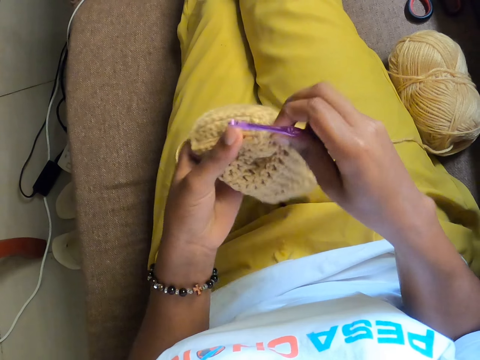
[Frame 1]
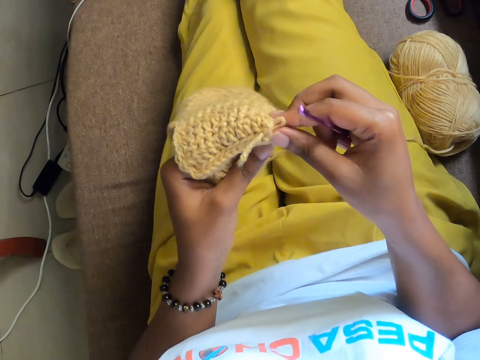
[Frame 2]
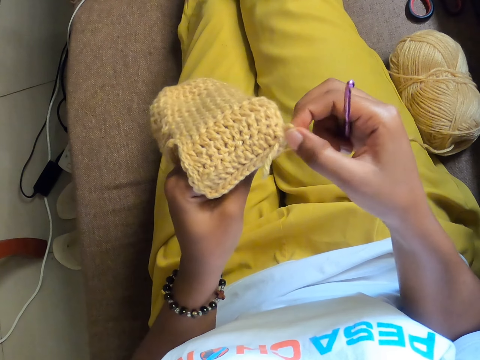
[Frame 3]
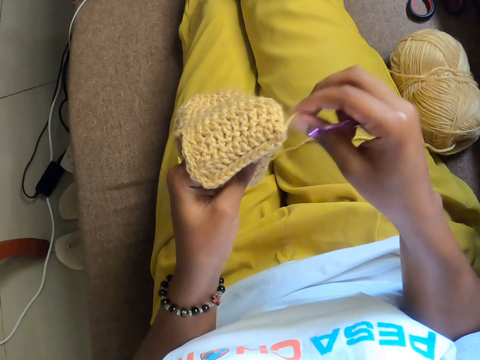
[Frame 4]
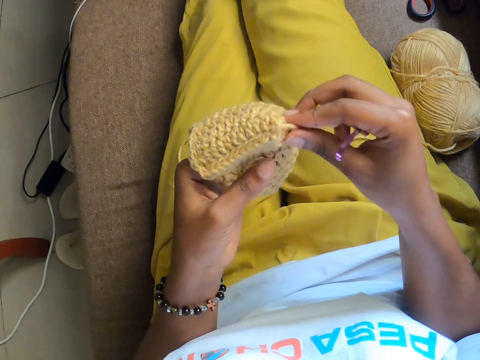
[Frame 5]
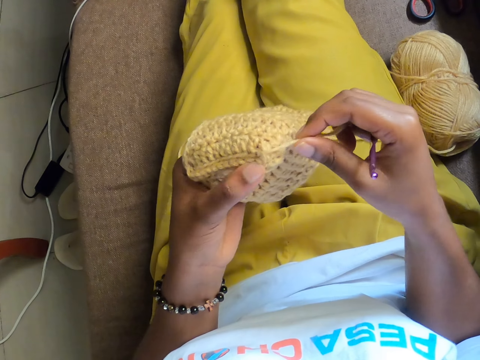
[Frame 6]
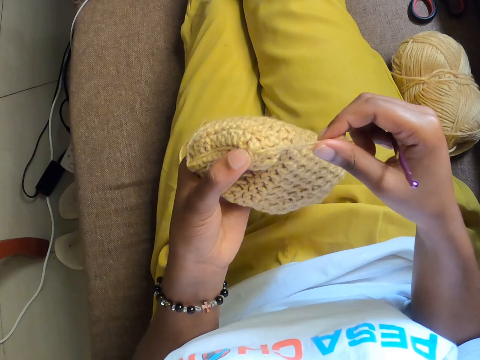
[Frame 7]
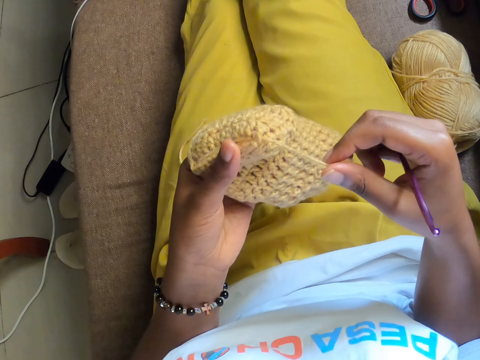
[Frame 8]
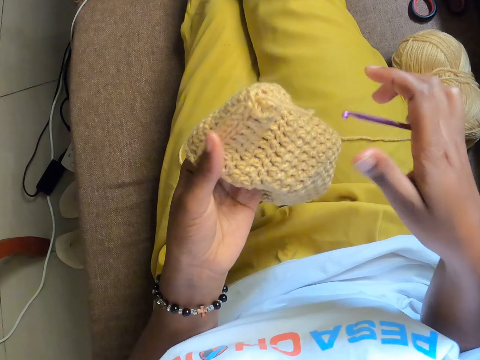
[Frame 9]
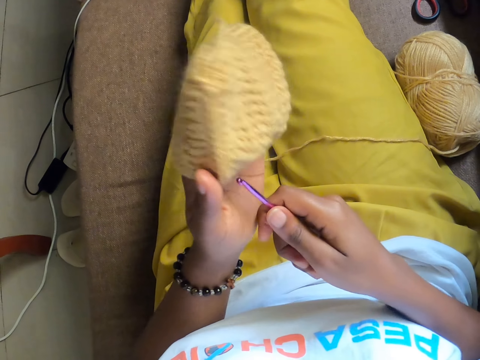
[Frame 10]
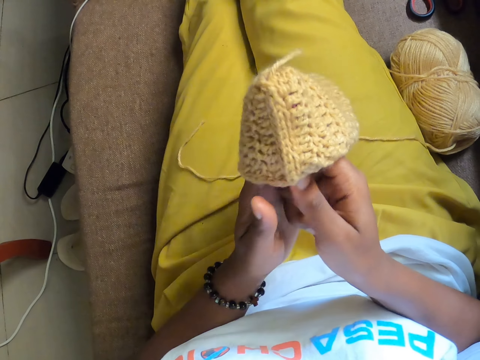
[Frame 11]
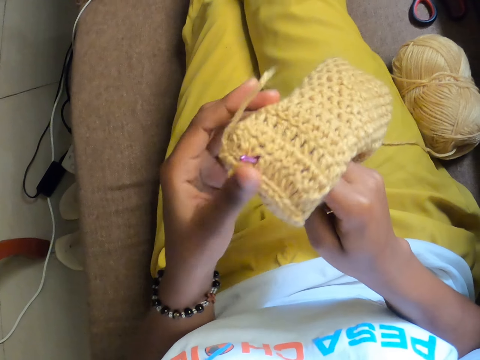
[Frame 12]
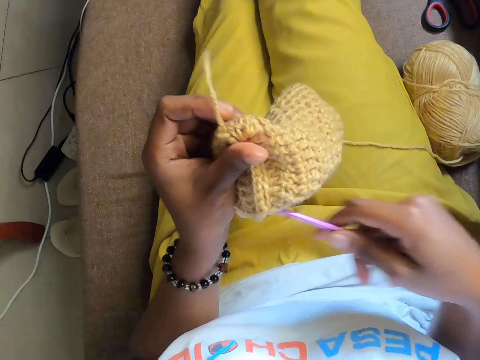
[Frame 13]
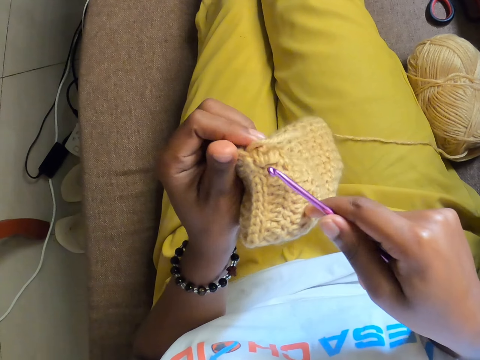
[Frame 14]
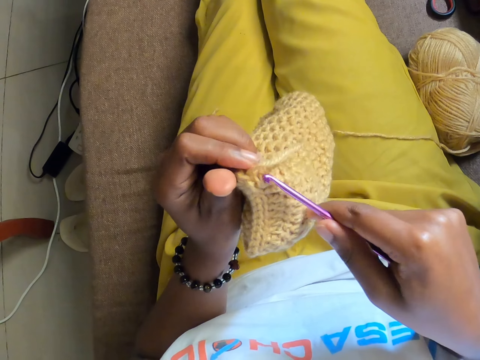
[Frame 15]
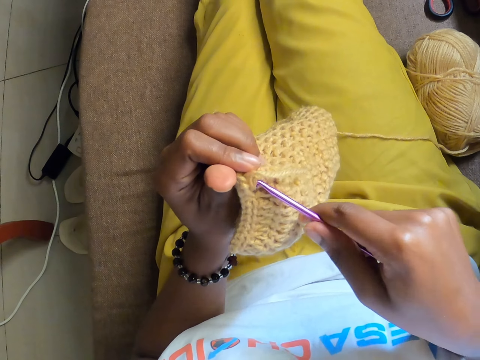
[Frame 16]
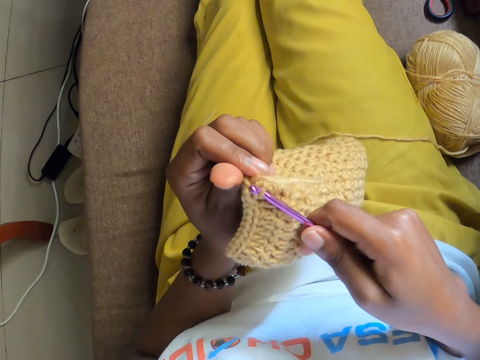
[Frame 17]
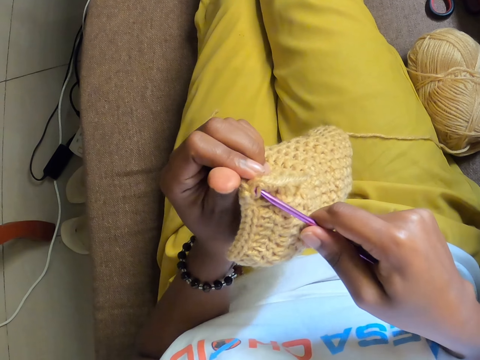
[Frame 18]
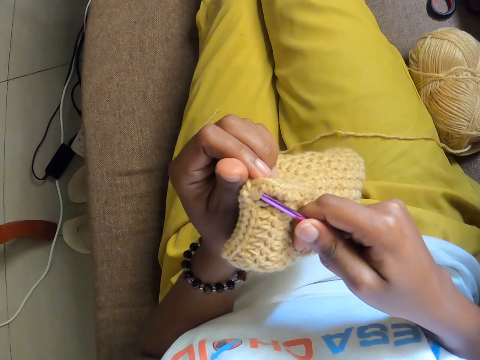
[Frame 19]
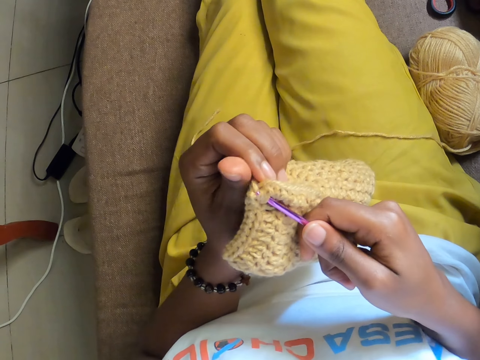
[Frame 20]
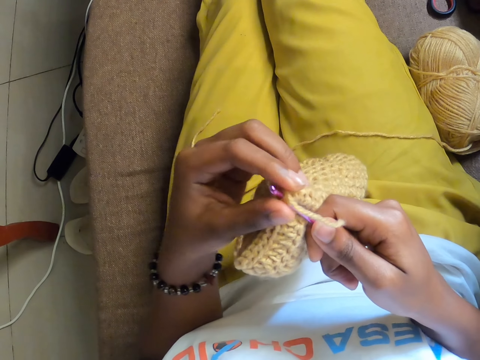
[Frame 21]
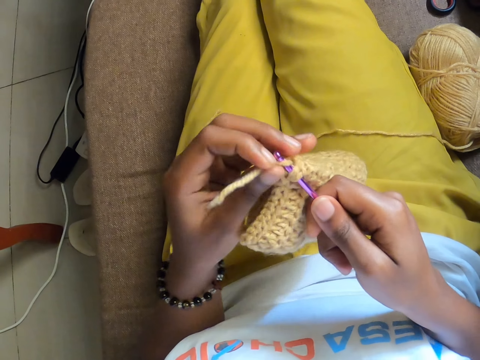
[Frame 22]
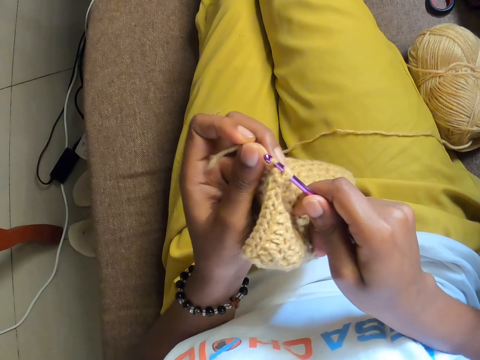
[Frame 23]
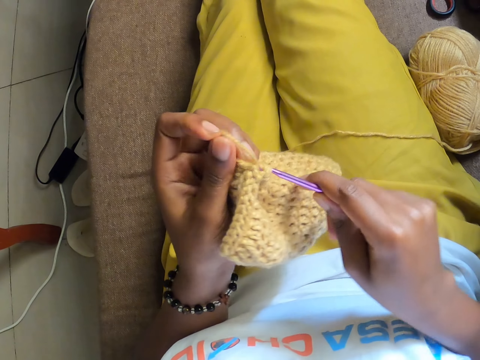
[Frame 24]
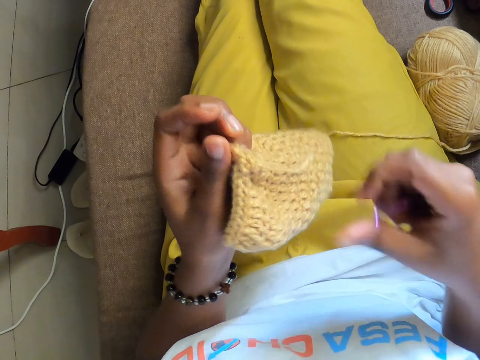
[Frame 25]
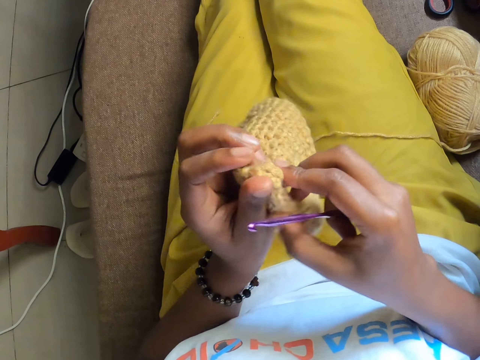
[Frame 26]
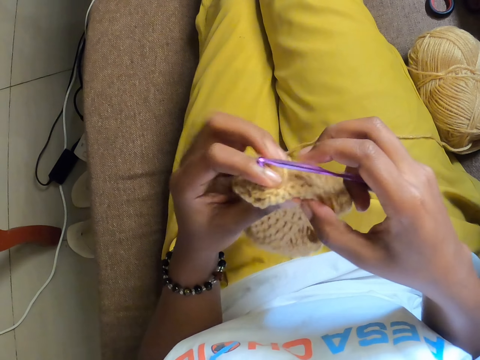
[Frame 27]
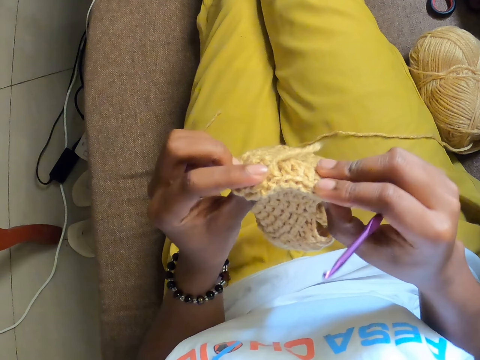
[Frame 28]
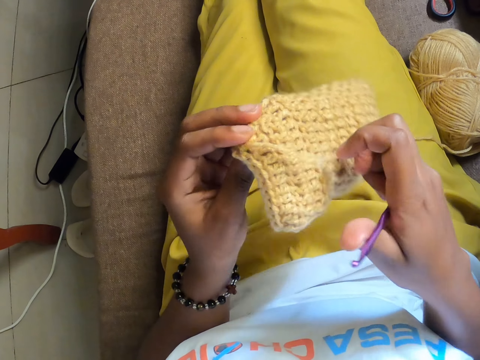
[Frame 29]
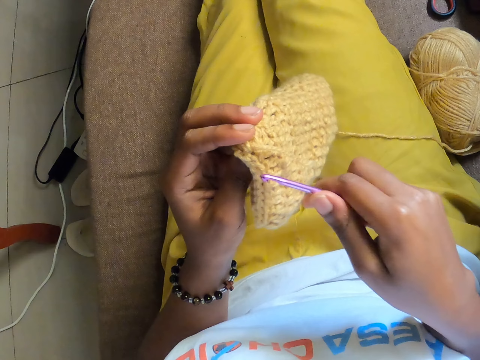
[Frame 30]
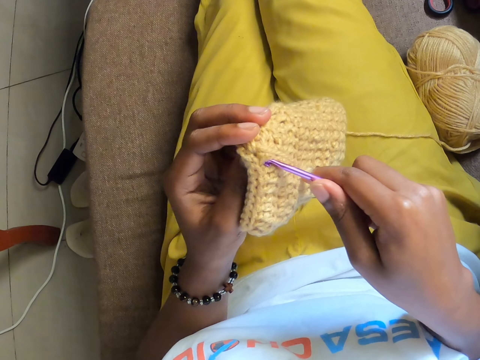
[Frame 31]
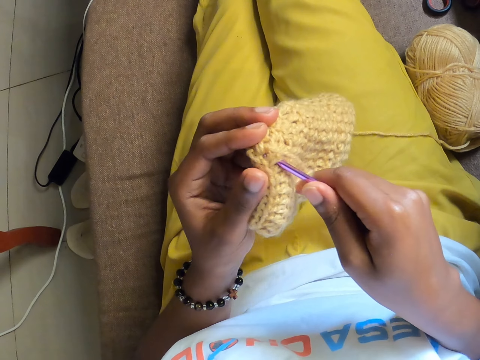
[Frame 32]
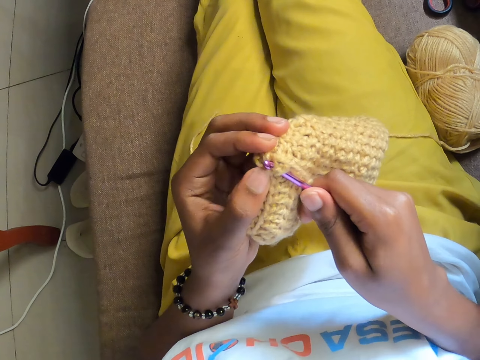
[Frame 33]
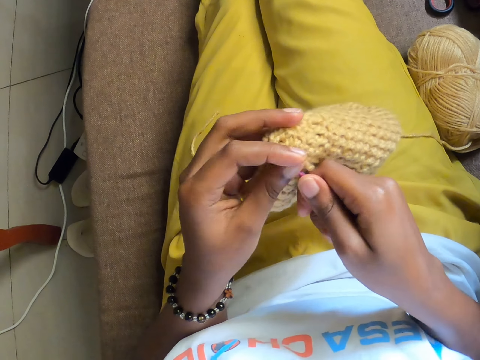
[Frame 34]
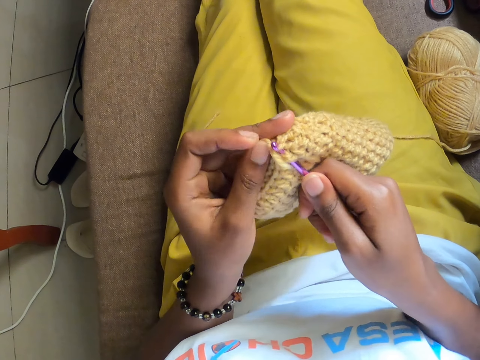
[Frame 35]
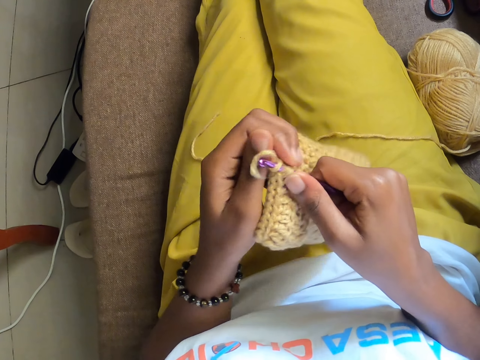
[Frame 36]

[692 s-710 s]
The camera wearer places the crochet hook in her right hand in the yarn in her left hand. She crochets the yarn in her left hand with the crochet hook in her right hand. She crochets with the crochet hook. She removes the crochet hook from the crochet. She holds the yarn in both hands. She holds the yarn in her left hand. She crochets the yarn in her left hand with the crochet hook in her right hand.

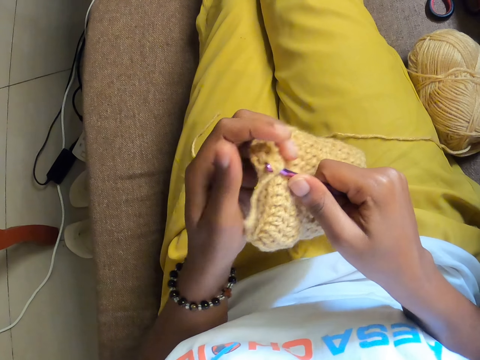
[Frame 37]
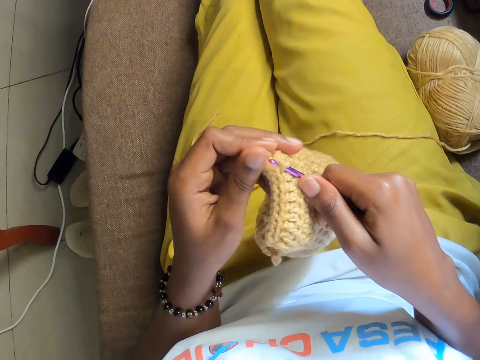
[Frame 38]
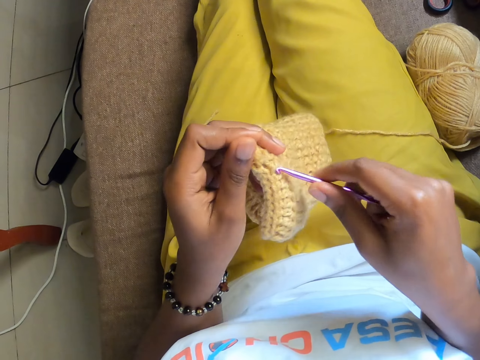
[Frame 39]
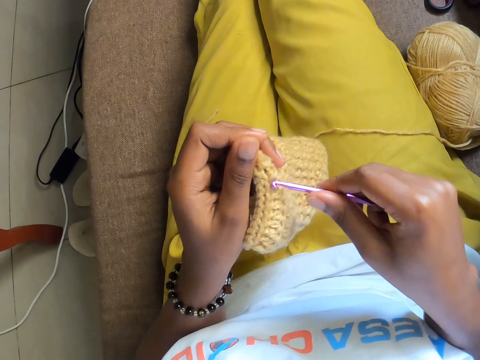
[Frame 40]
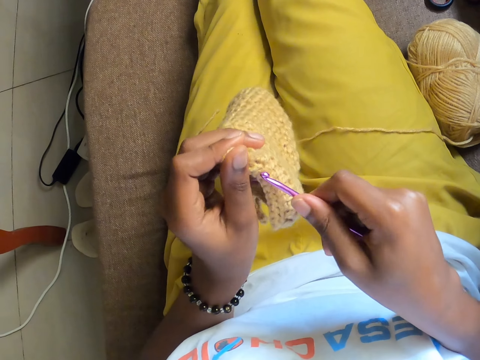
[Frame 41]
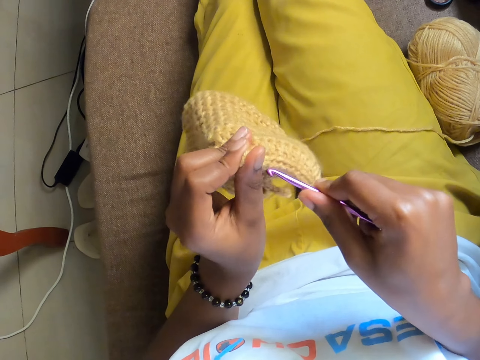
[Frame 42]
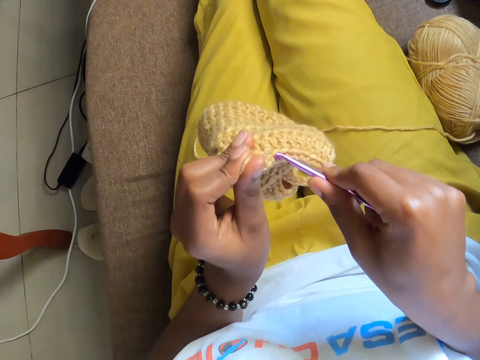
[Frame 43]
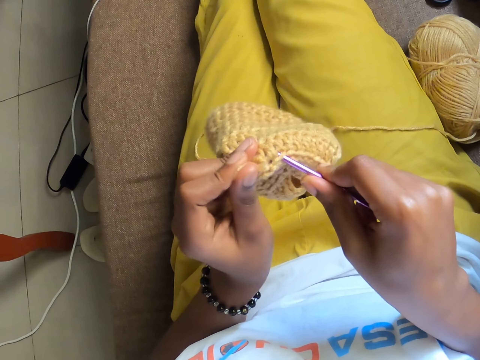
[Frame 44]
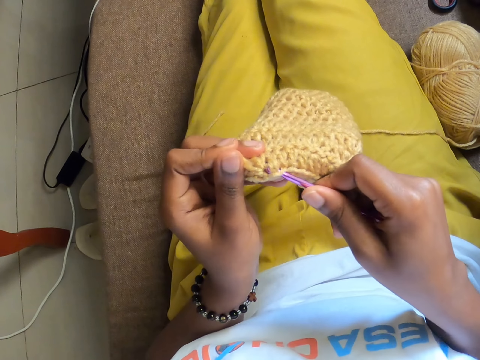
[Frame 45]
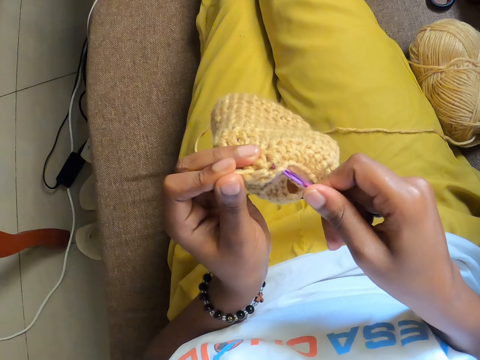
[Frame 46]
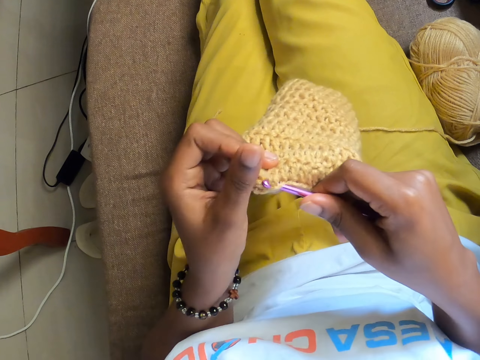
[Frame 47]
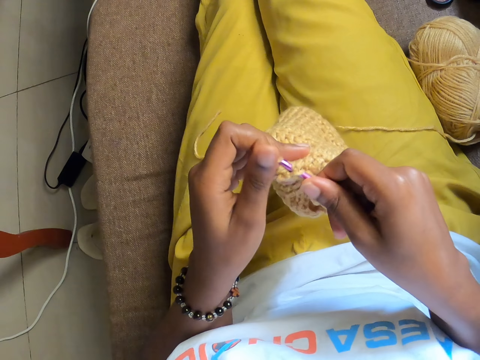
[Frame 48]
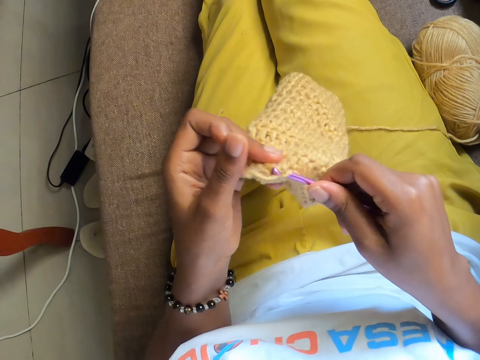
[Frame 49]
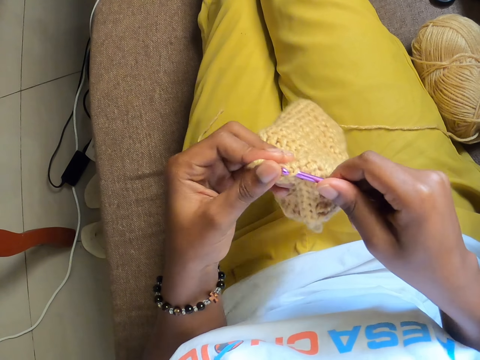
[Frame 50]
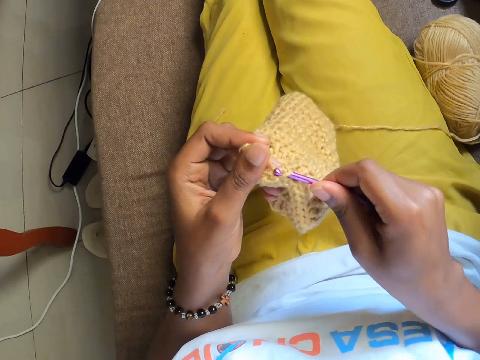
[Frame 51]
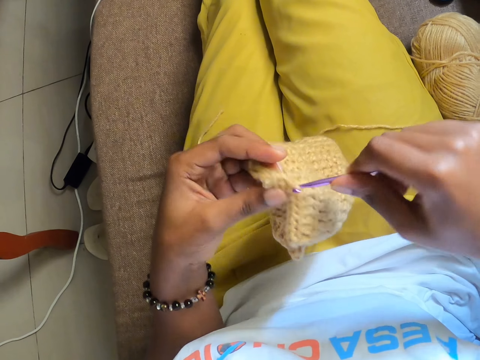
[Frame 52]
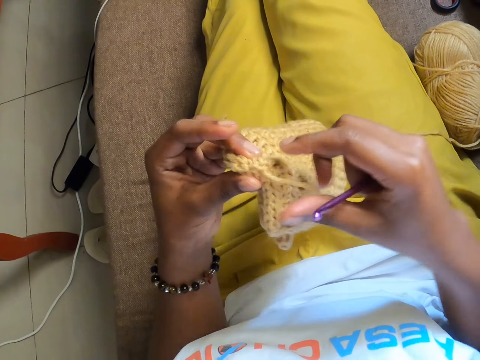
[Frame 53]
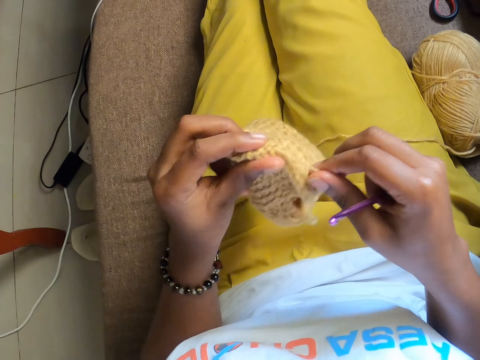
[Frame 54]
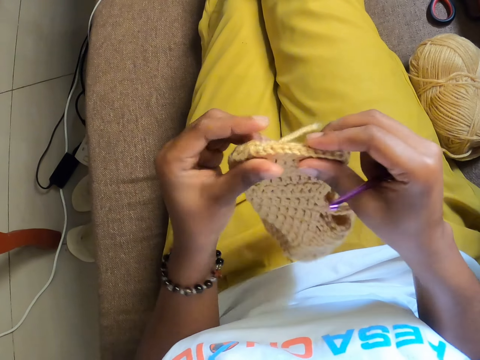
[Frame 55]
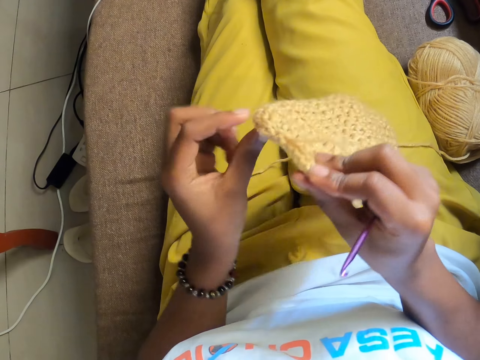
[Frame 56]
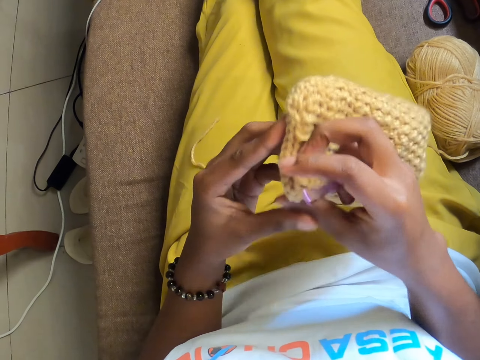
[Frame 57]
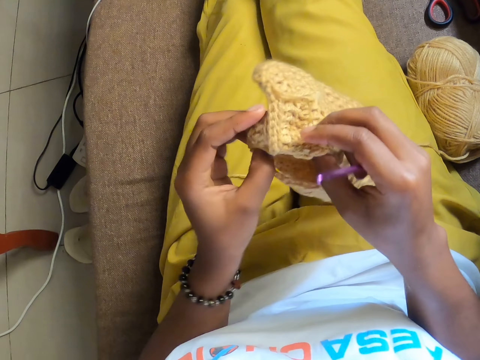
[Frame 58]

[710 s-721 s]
The camera wearer crochets with a crochet hook. She holds the yarn in both hands.
